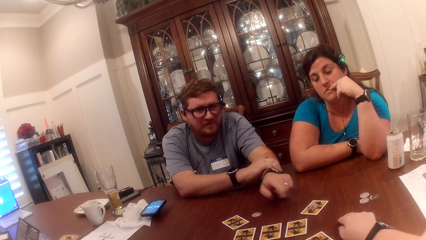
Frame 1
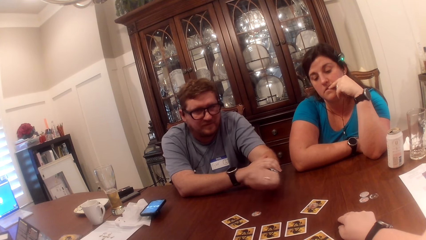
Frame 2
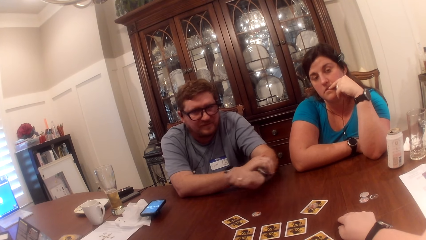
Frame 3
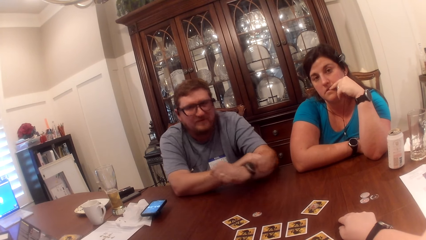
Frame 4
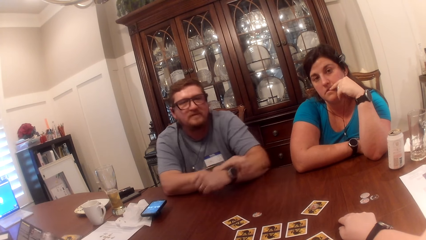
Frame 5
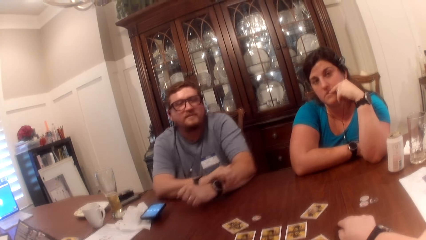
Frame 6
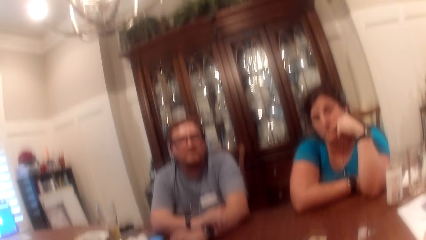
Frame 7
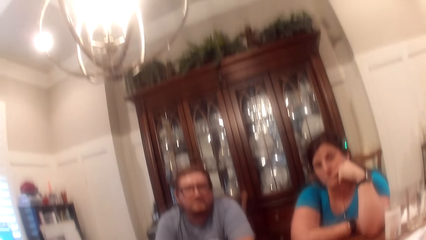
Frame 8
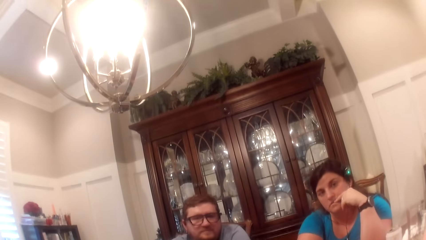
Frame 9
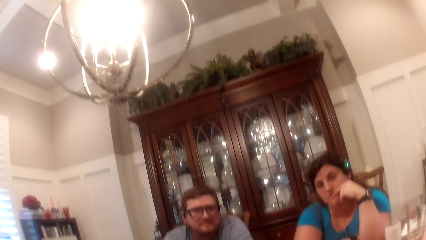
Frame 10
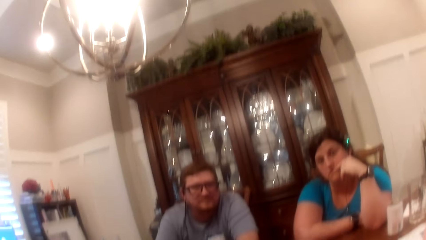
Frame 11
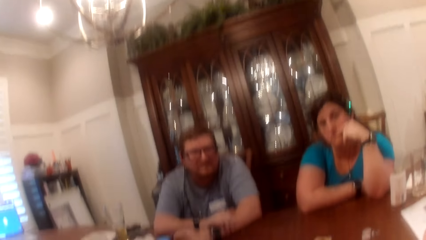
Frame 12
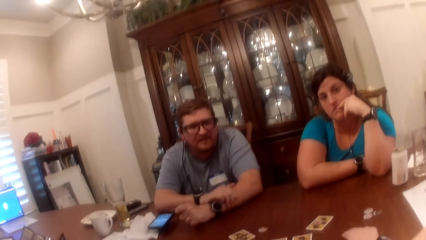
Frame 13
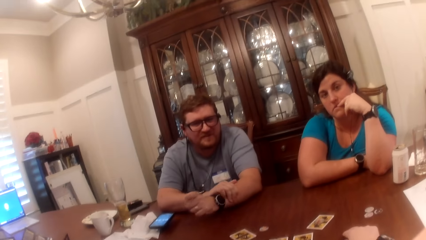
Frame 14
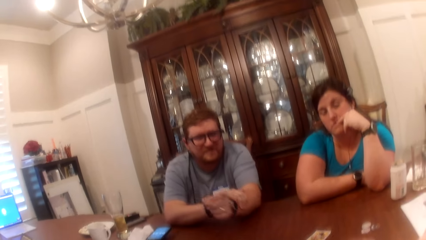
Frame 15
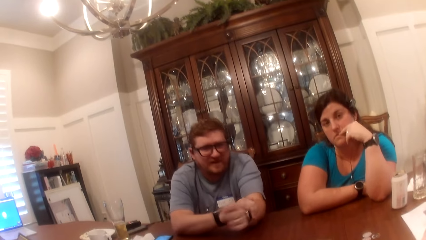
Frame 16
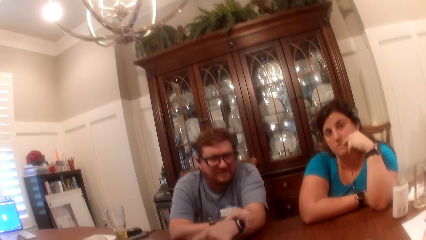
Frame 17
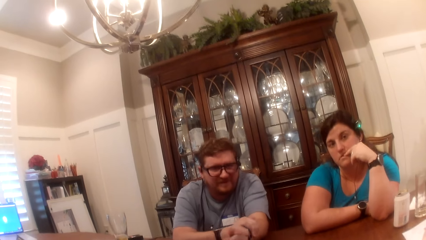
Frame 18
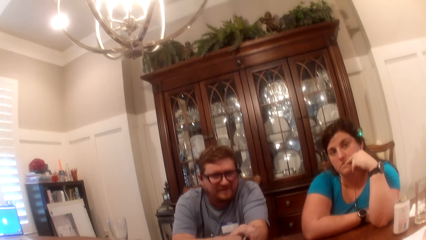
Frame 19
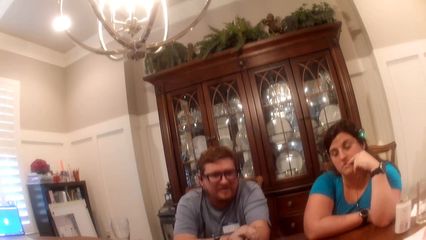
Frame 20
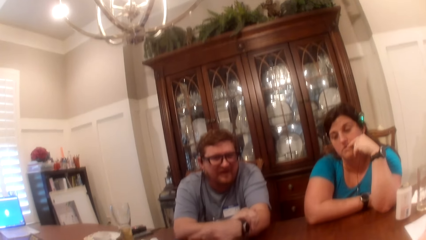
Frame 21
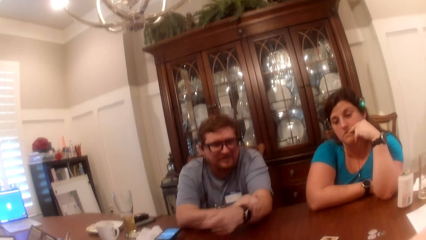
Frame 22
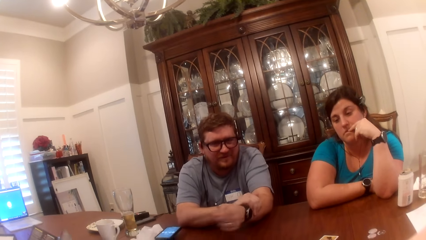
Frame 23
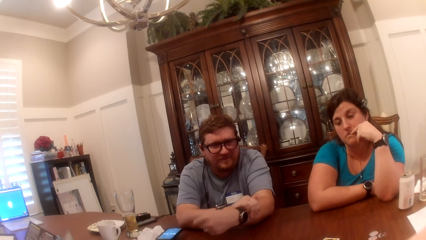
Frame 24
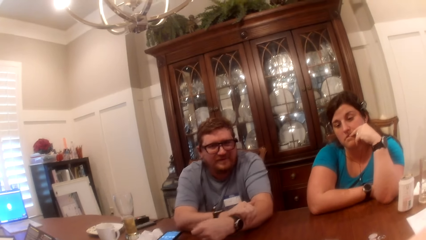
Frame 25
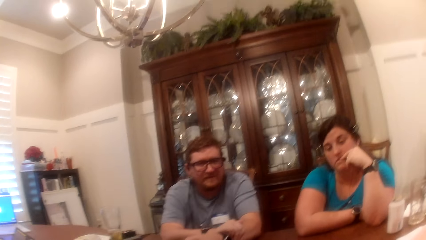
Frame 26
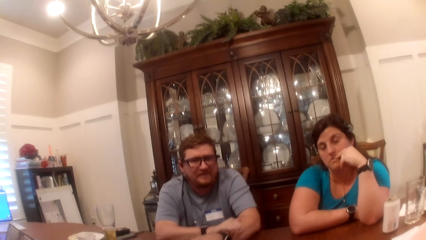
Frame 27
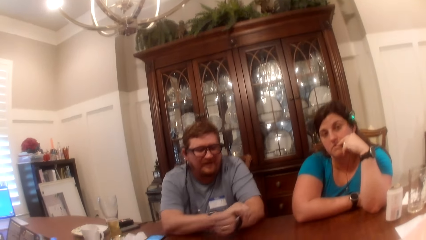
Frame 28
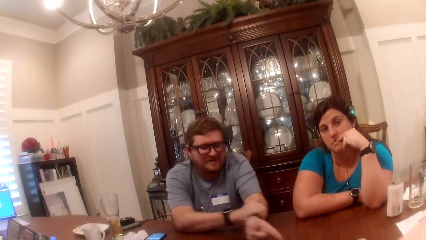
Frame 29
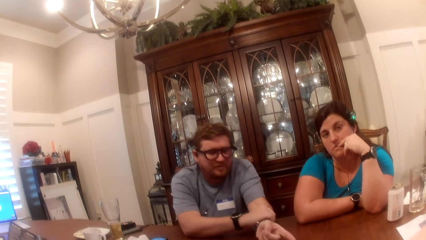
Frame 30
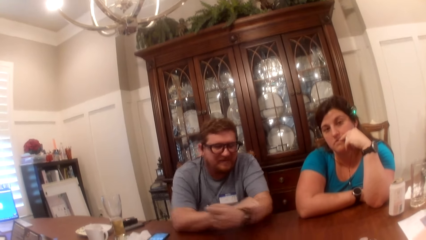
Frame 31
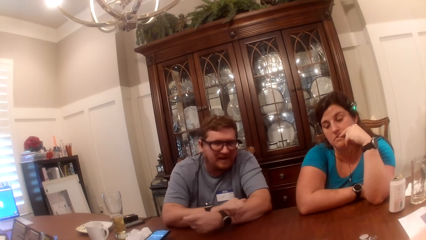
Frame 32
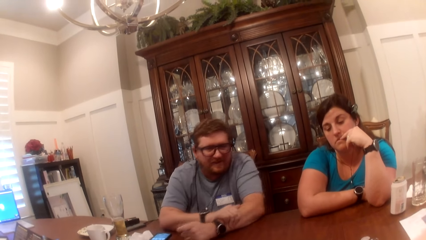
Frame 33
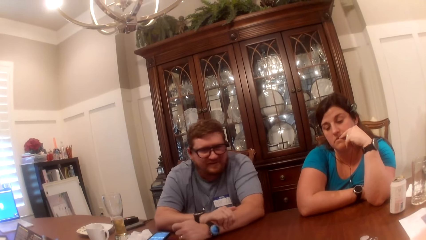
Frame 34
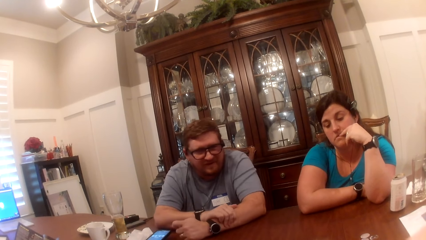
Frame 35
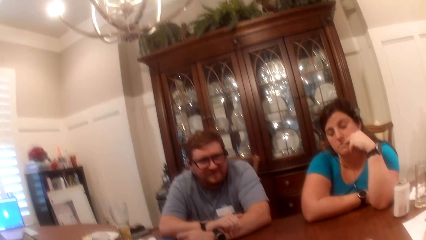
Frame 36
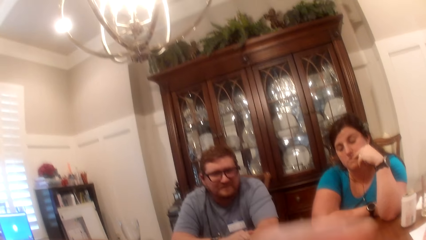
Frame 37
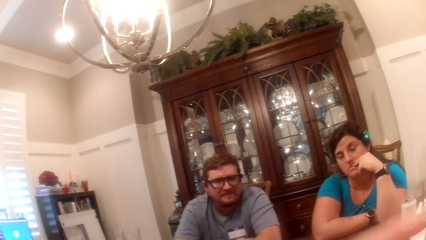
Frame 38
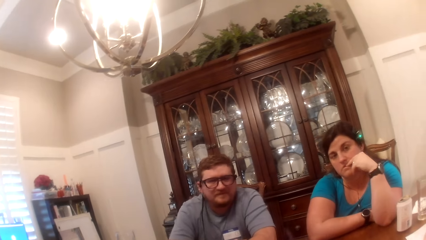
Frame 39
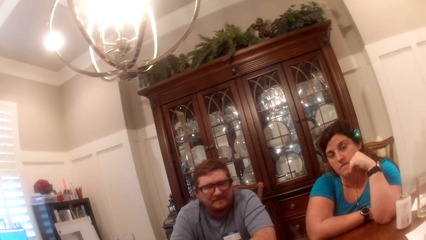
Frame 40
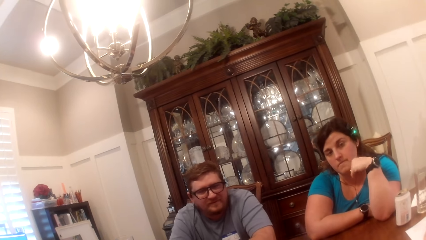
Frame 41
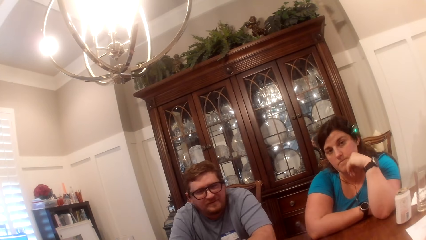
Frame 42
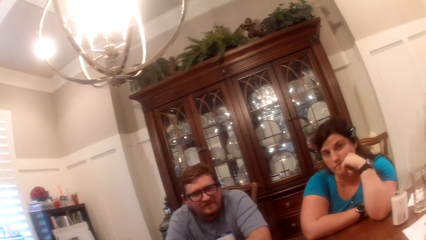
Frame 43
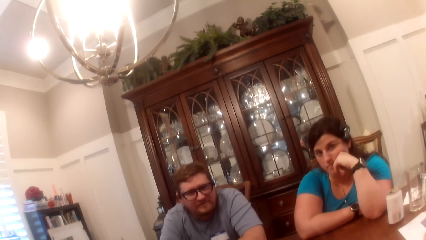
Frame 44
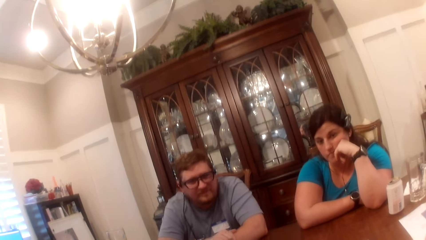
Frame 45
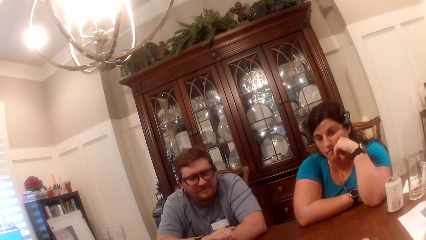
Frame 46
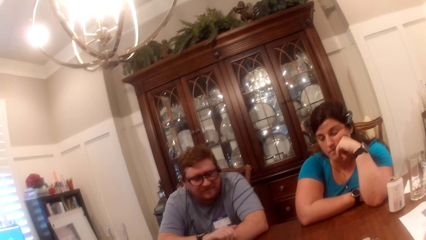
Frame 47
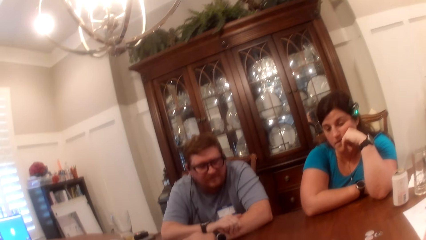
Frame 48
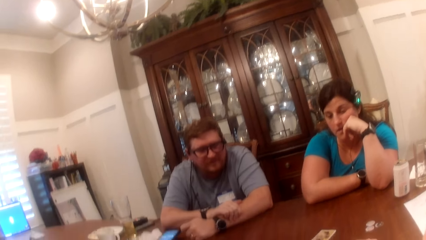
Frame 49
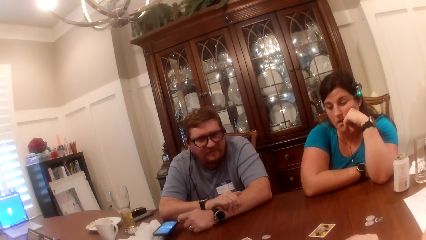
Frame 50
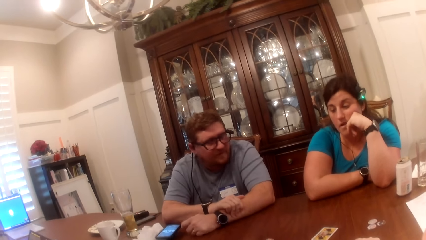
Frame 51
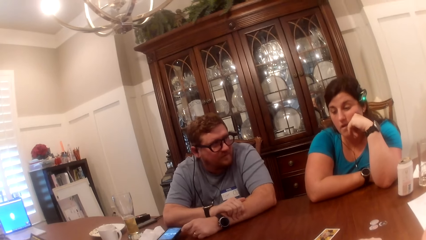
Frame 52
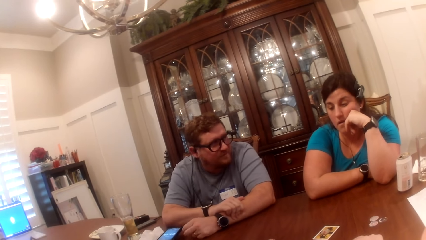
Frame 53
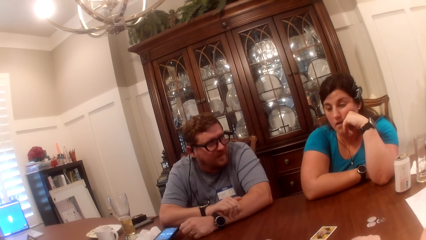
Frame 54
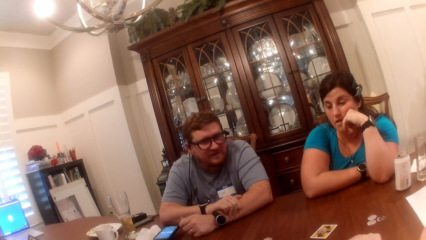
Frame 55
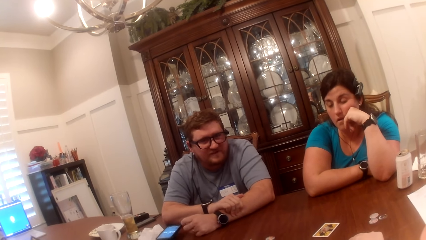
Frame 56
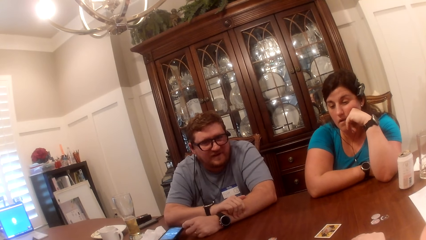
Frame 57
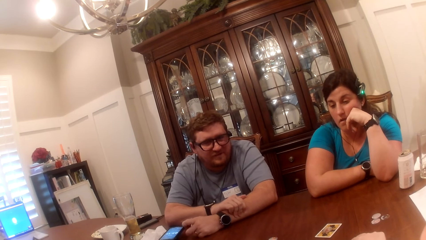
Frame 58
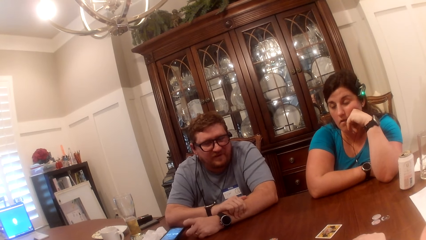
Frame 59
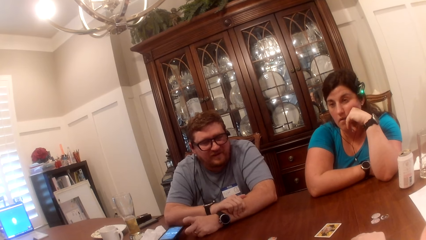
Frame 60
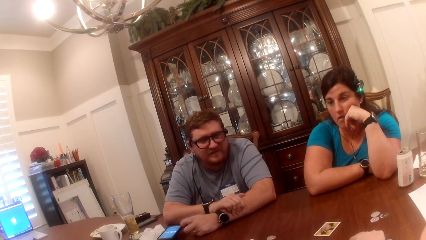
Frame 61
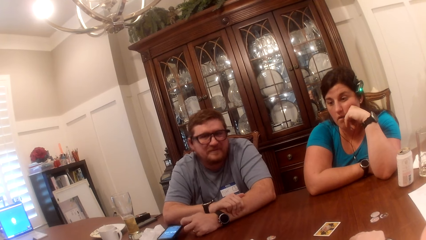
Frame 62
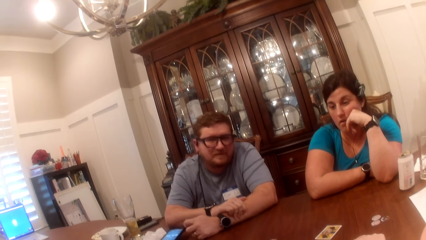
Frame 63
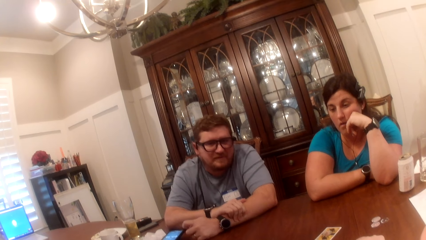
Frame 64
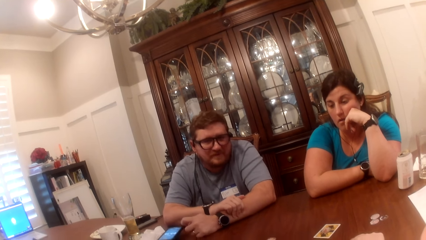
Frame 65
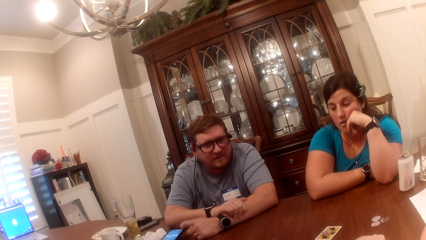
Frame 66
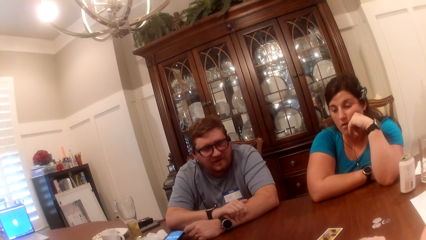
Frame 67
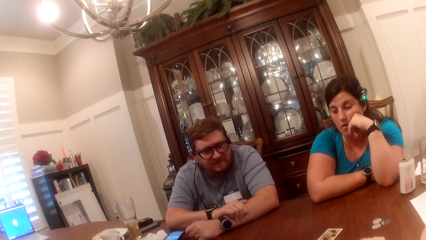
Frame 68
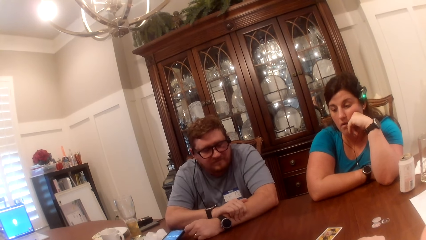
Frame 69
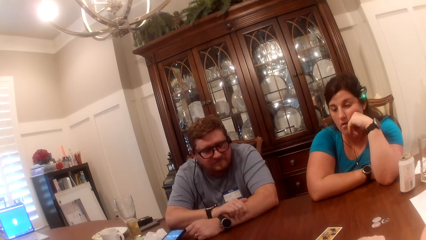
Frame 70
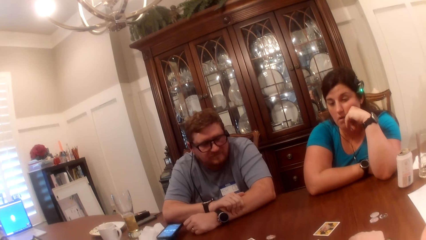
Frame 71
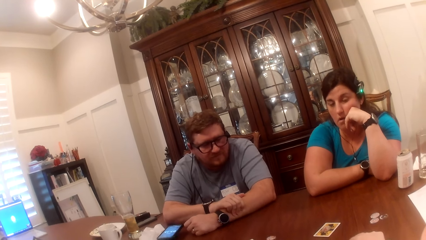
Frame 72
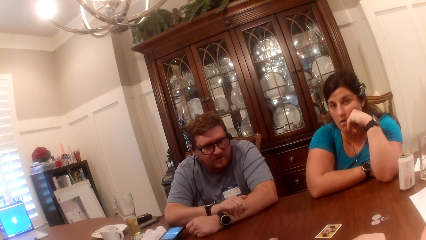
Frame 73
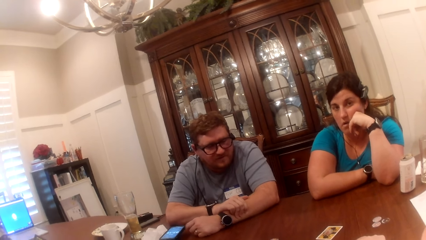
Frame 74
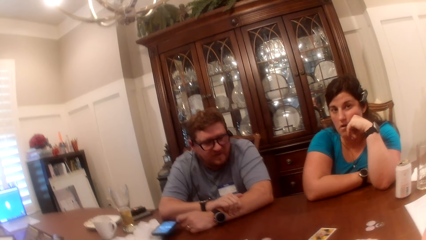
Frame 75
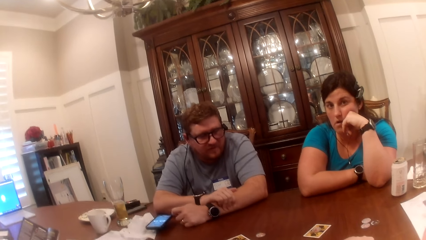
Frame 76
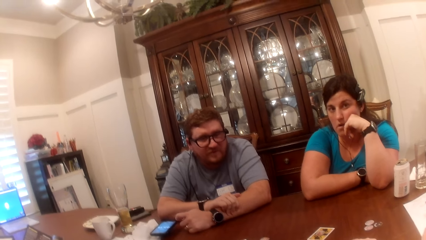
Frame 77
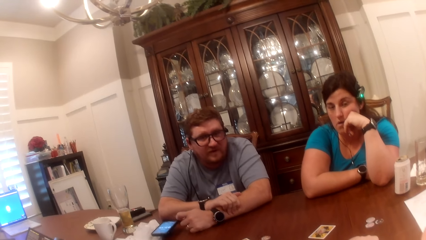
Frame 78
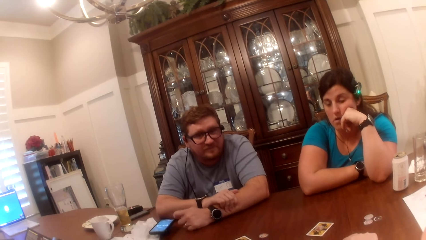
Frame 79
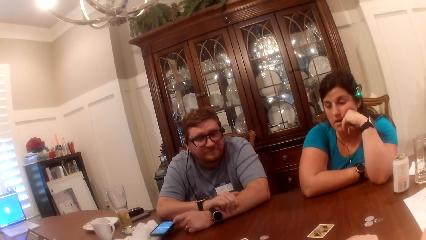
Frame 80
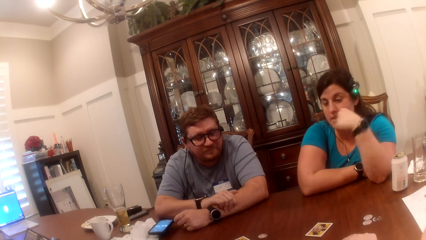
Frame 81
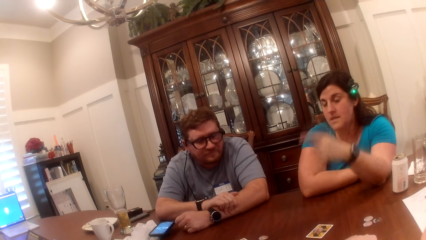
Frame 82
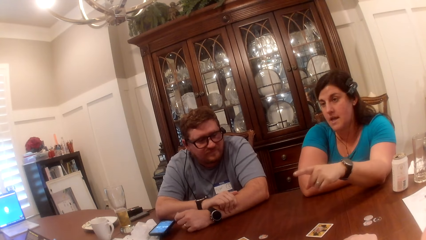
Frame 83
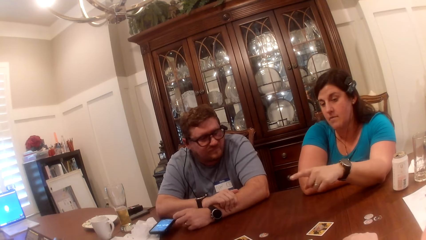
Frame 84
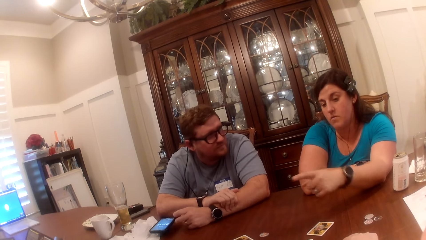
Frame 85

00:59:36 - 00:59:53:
The camera wearer hits the table with her right hand. A man places his left hand on the table.
